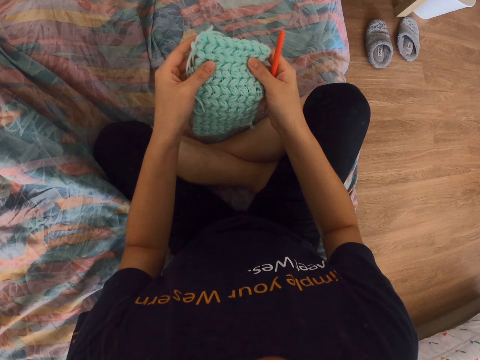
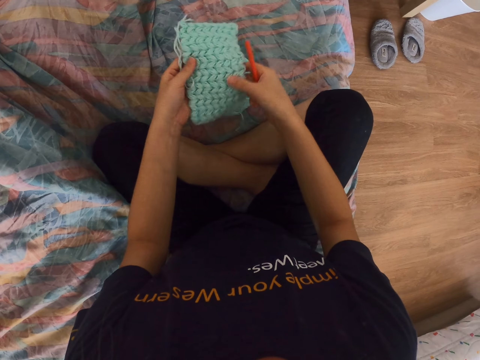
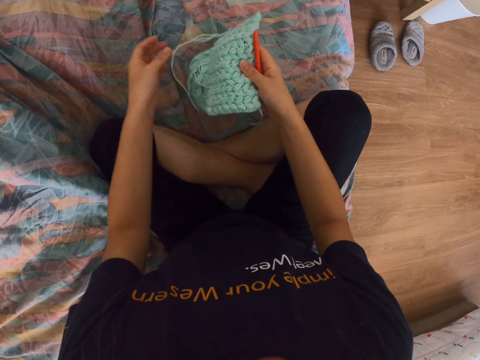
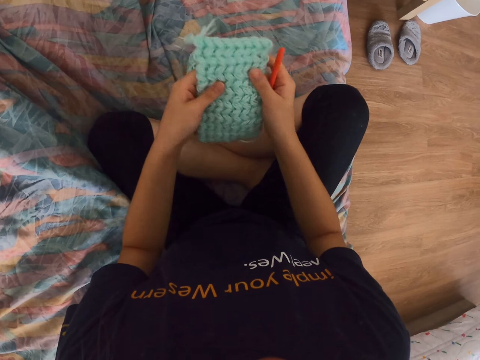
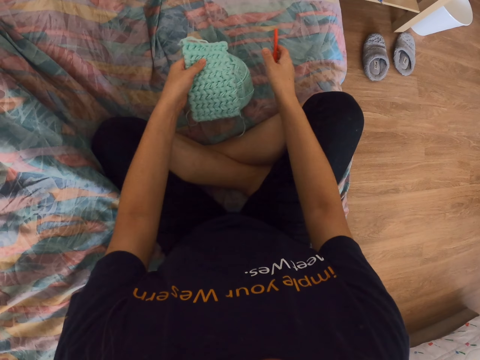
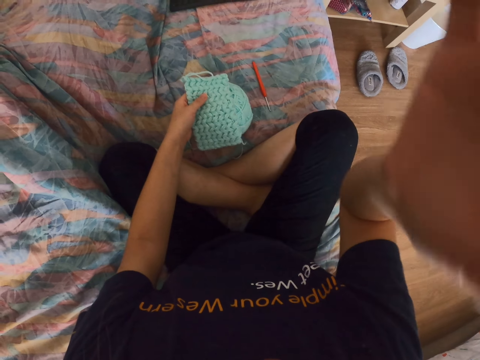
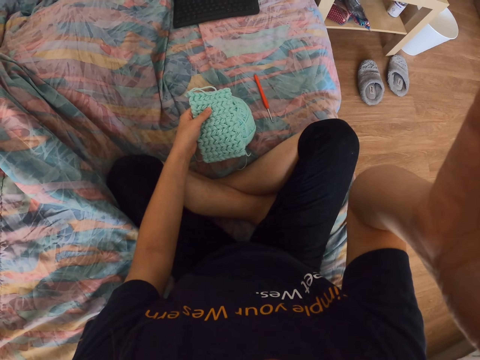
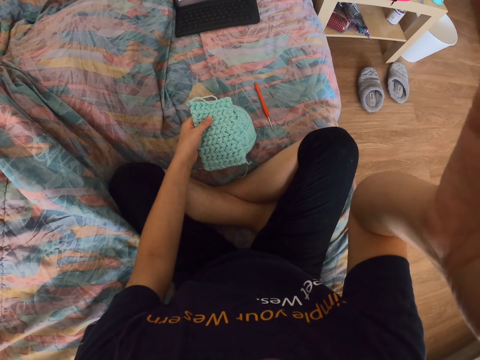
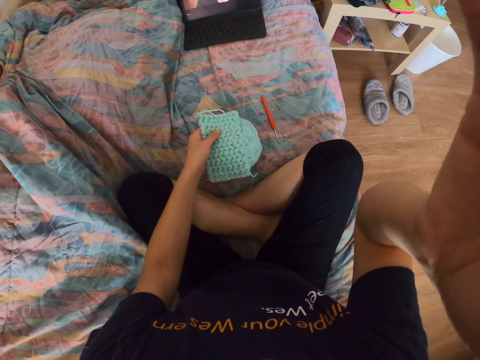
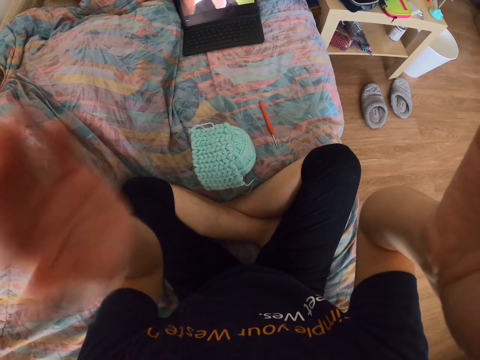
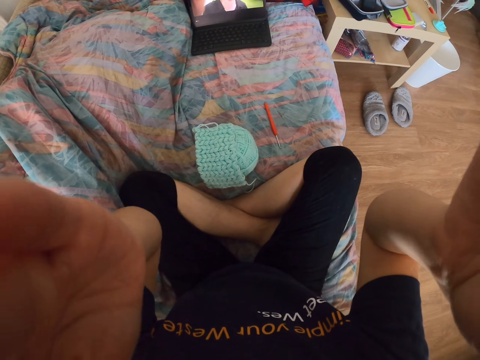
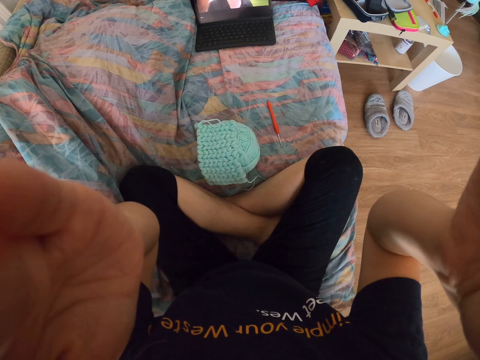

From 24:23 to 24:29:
The camera wearer holds the cloth with both hands. They look at the cloth. They remove the left hand from the cloth. They hold the cloth with both hands. They place the crochet hook on the bed. They adjust the front camera with the right hand. They touch the camera. They adjust the front camera with both hands. They place the crochet cloth on the bed.
